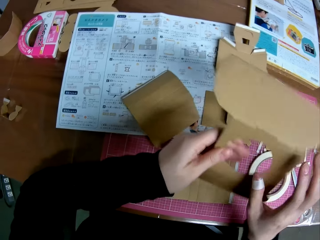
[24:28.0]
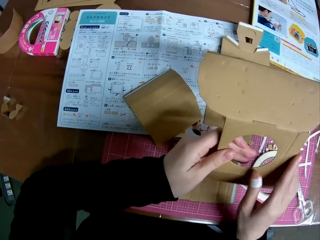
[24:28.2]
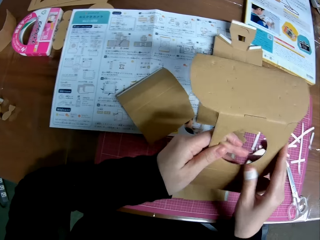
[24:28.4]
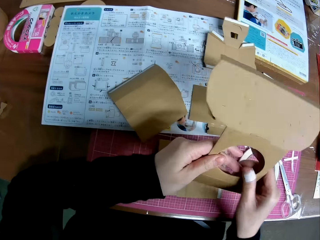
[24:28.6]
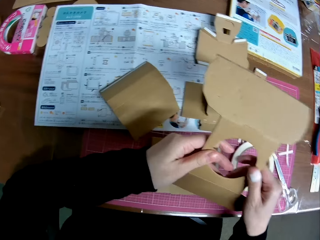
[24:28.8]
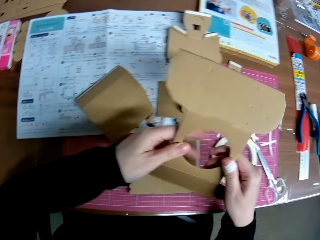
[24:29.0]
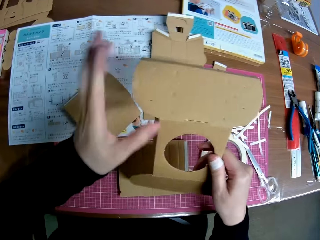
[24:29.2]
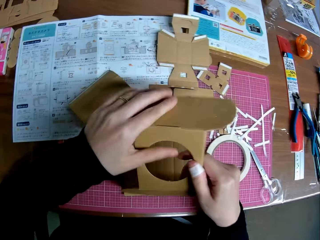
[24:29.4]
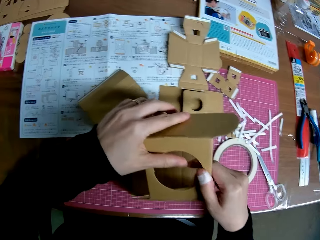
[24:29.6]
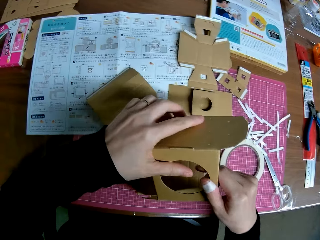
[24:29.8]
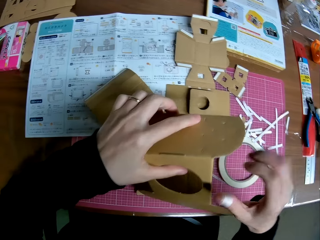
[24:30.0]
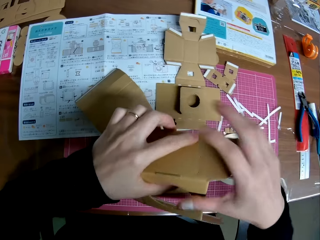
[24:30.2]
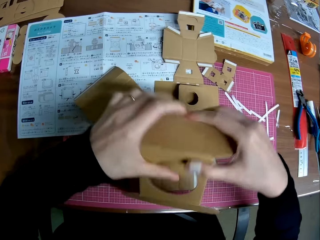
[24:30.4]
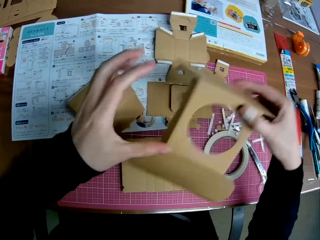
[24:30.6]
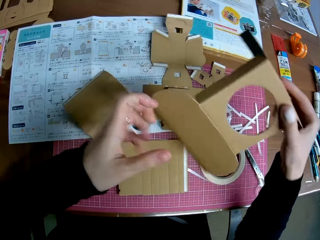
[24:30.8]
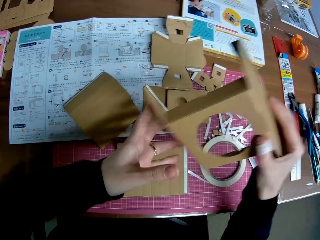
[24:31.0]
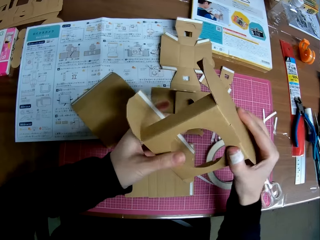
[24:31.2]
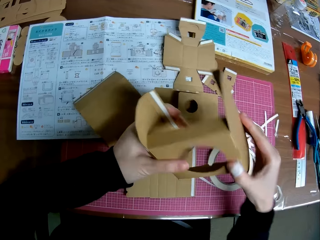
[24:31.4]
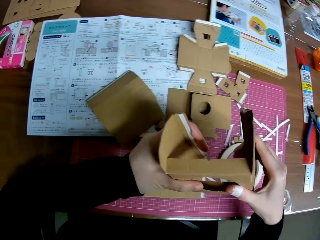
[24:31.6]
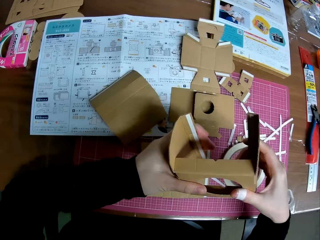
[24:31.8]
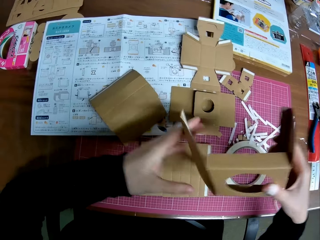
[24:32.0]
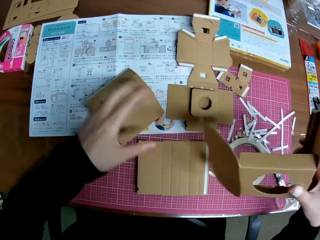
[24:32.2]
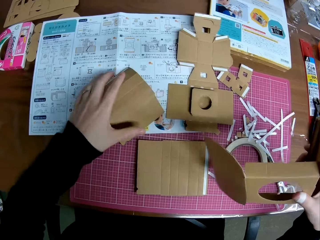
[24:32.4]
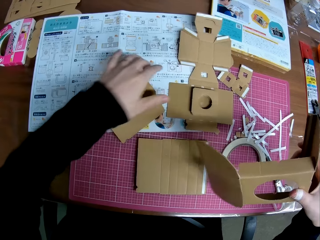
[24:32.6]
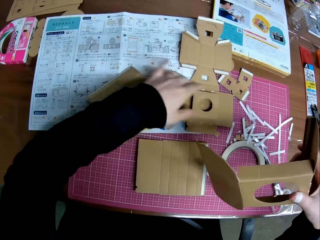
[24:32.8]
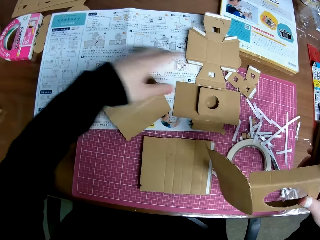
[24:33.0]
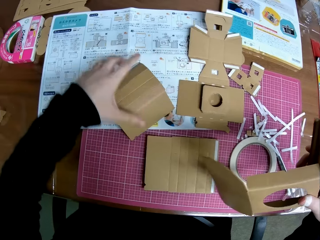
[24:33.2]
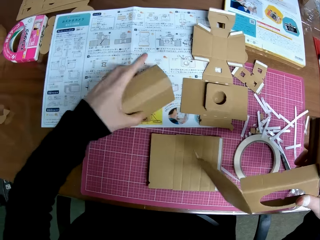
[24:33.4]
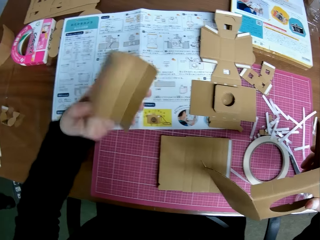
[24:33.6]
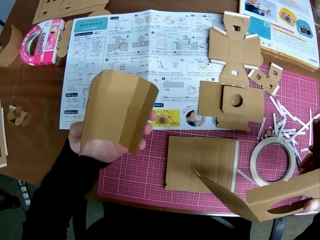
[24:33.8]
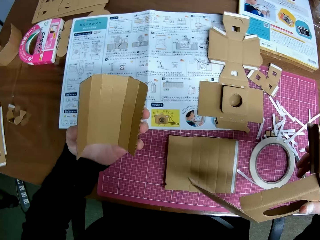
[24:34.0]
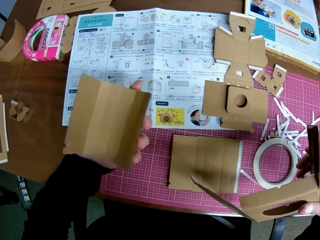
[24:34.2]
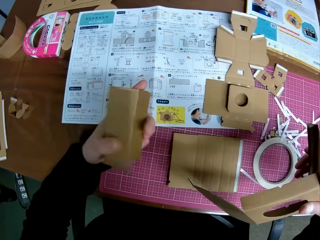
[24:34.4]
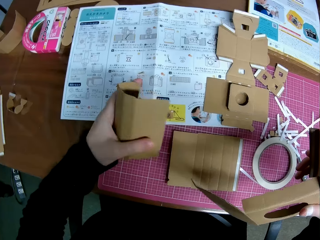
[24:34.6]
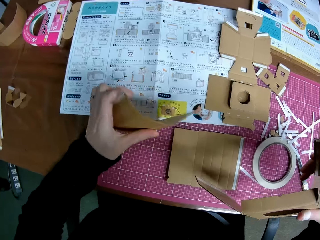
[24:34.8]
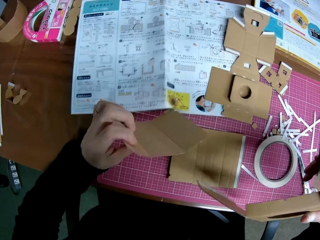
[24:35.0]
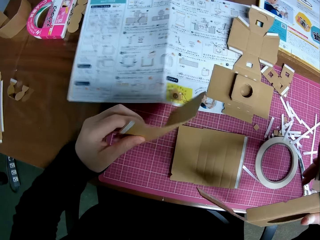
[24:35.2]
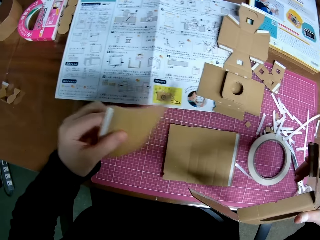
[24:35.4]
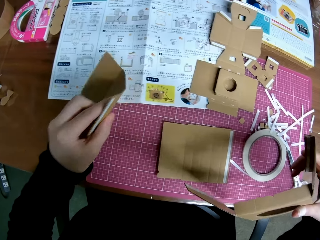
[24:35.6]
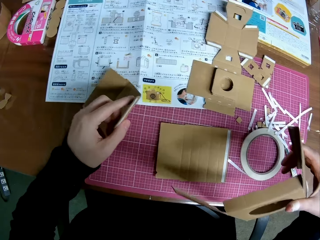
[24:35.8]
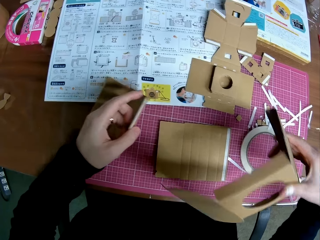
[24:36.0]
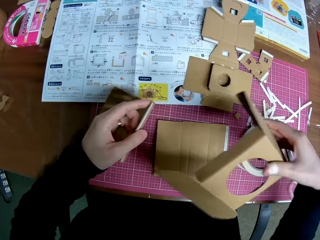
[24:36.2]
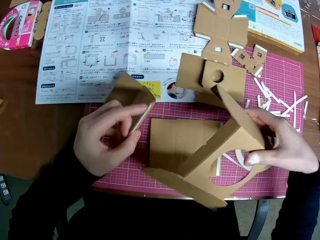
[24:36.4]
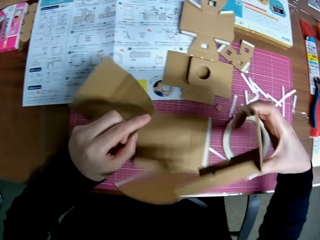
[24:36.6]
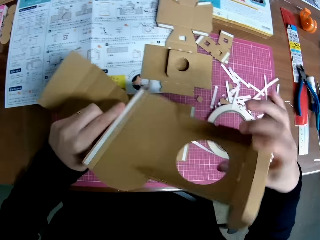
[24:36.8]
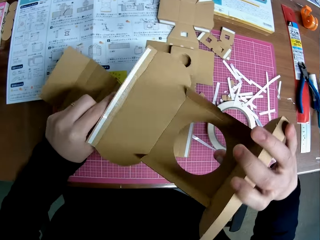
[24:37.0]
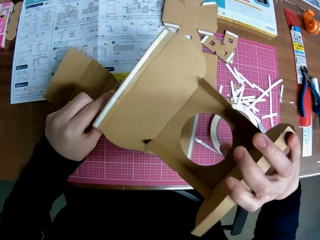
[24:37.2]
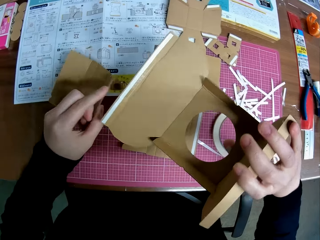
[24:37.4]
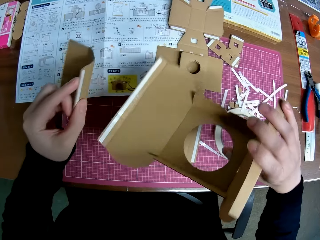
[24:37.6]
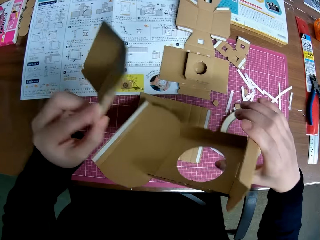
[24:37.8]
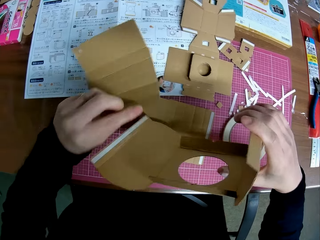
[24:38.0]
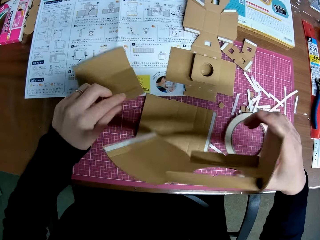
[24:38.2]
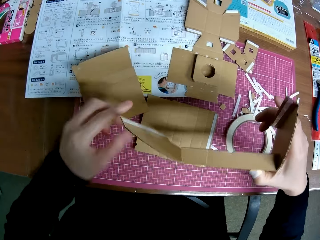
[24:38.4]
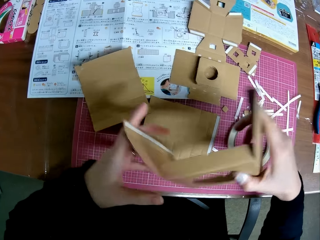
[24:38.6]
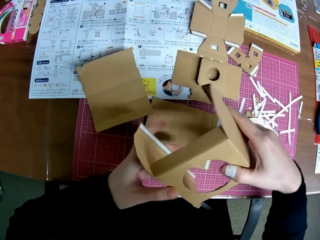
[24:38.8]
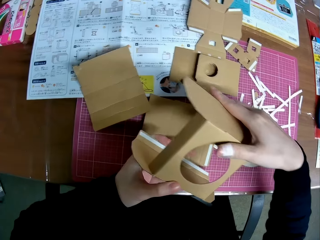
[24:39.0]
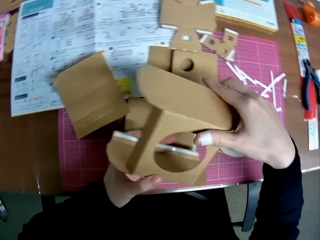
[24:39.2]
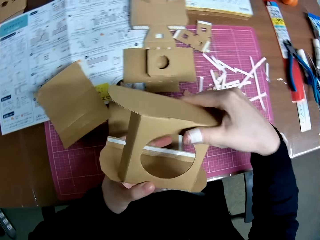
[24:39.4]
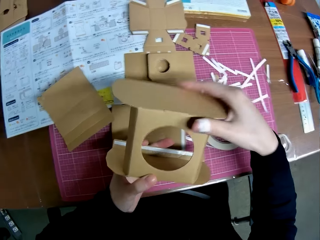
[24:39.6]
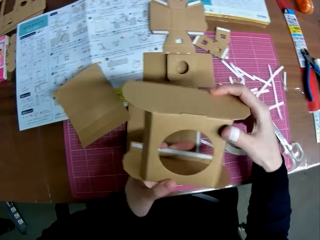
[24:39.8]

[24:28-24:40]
The camera wearer adjusts the carton or cardboard in his hands. He removes a hand from the cardboard. He touches the cardboard. He picks up the carton with his left hand. He turns the cardboard. He turns it again. He lifts the cardboard. He drops the carton on the table. He holds the cardboard. He adjusts the carton in his hand.

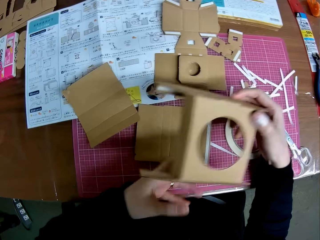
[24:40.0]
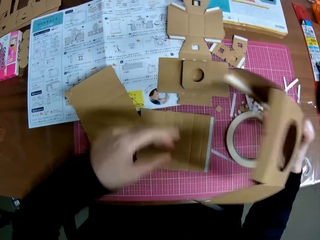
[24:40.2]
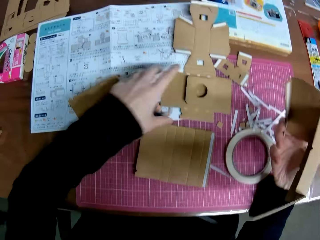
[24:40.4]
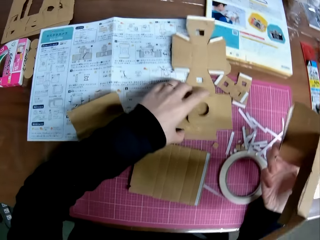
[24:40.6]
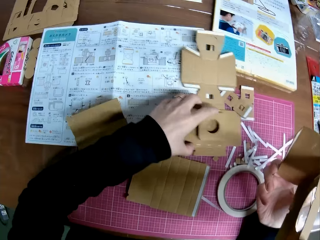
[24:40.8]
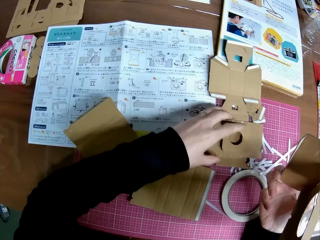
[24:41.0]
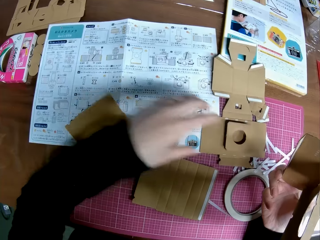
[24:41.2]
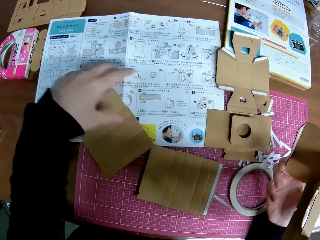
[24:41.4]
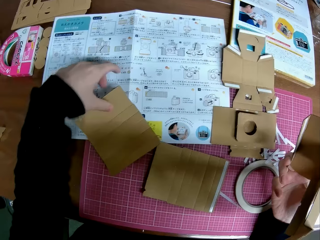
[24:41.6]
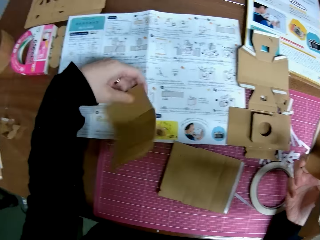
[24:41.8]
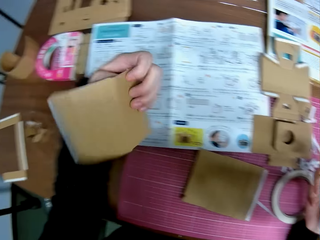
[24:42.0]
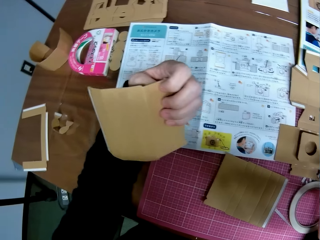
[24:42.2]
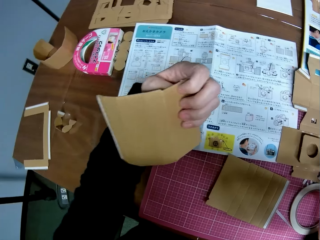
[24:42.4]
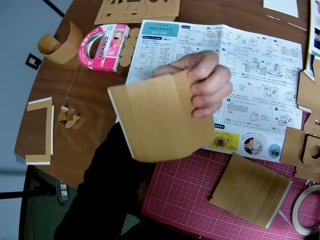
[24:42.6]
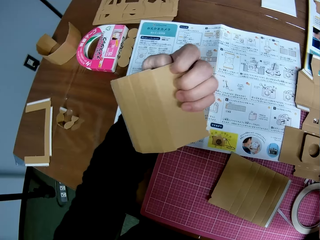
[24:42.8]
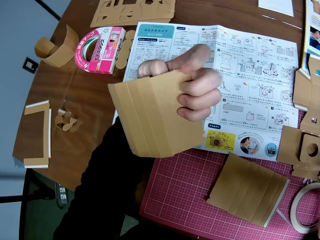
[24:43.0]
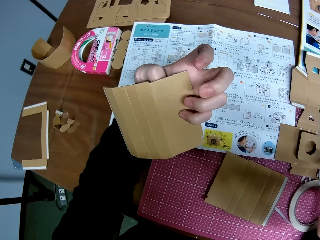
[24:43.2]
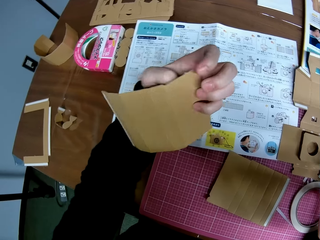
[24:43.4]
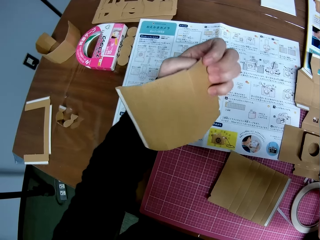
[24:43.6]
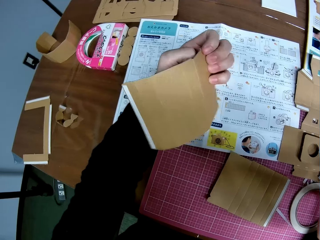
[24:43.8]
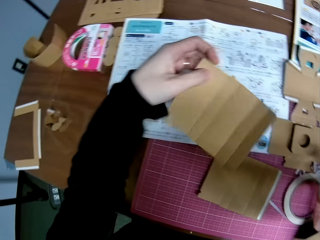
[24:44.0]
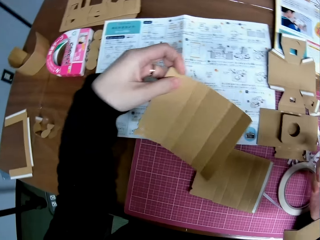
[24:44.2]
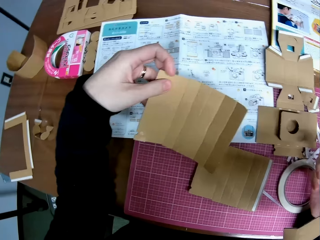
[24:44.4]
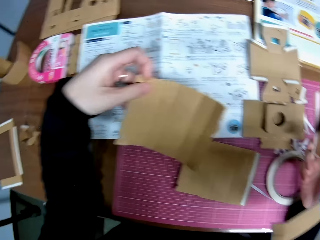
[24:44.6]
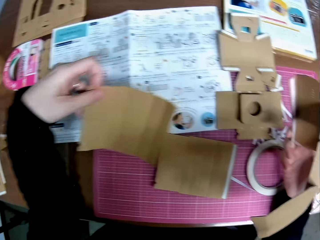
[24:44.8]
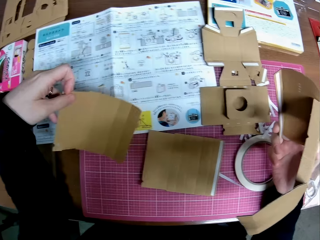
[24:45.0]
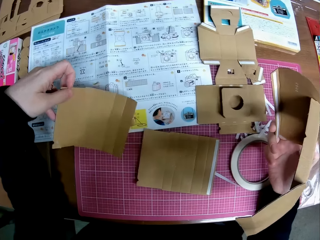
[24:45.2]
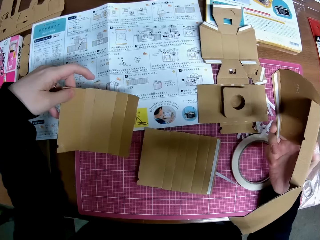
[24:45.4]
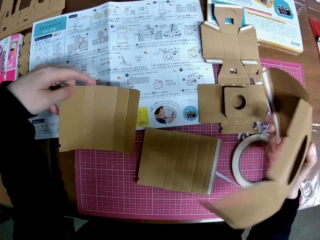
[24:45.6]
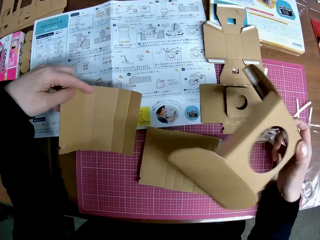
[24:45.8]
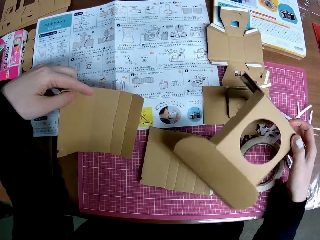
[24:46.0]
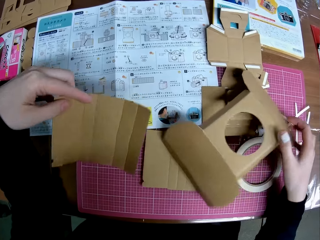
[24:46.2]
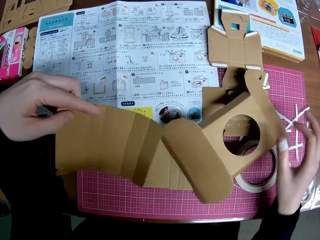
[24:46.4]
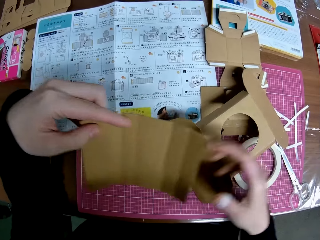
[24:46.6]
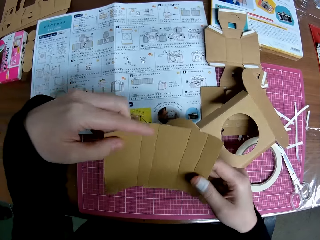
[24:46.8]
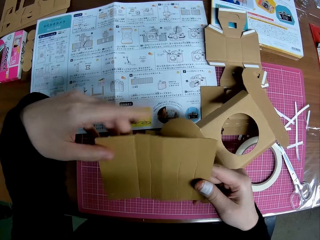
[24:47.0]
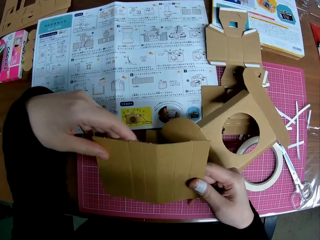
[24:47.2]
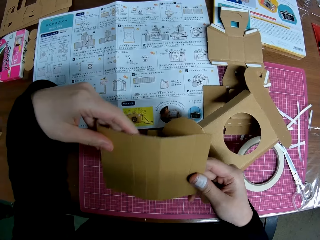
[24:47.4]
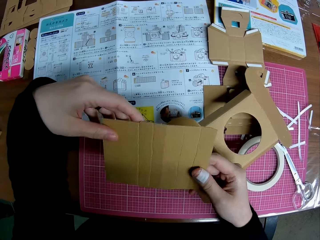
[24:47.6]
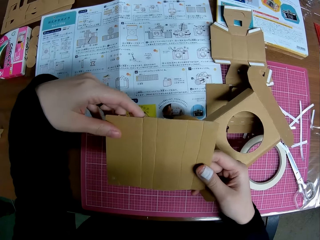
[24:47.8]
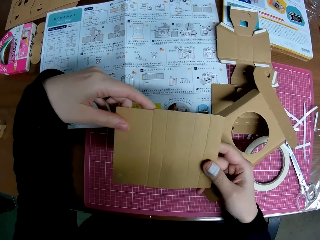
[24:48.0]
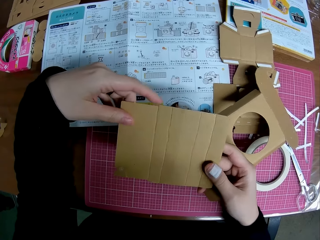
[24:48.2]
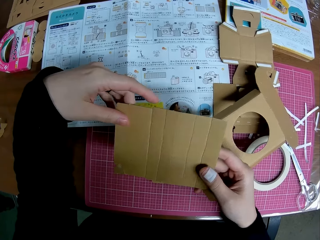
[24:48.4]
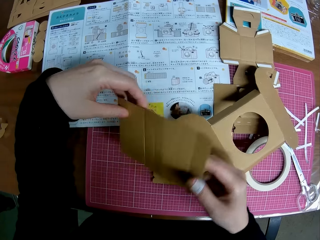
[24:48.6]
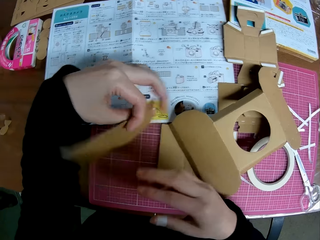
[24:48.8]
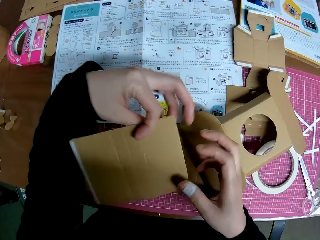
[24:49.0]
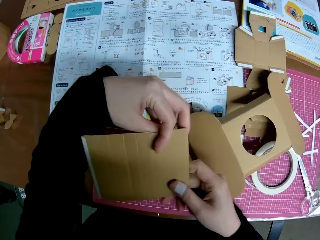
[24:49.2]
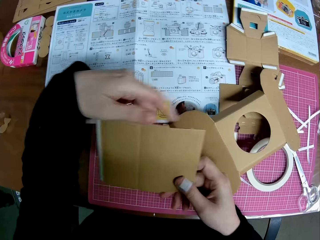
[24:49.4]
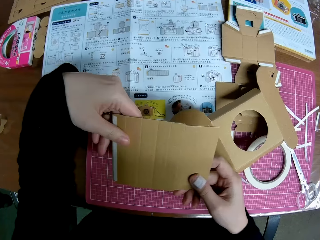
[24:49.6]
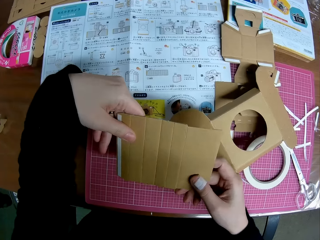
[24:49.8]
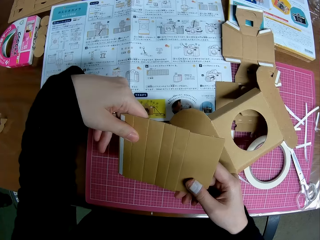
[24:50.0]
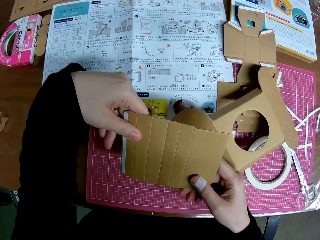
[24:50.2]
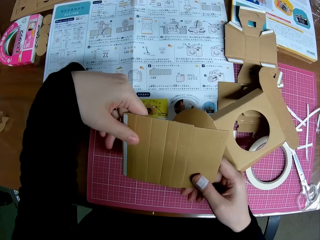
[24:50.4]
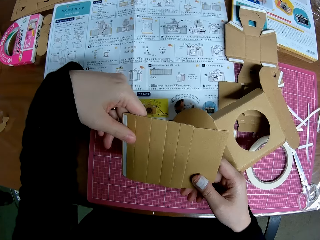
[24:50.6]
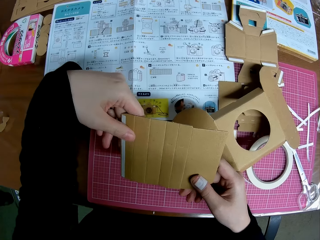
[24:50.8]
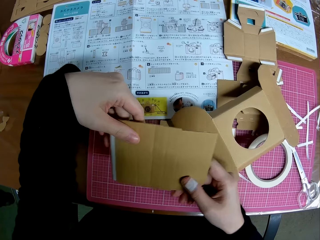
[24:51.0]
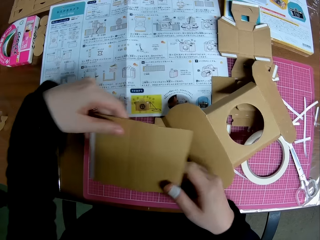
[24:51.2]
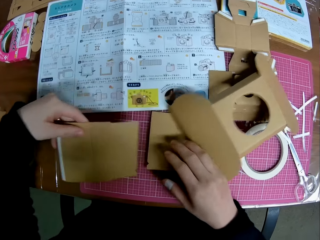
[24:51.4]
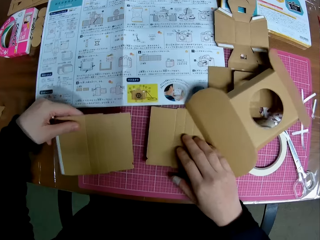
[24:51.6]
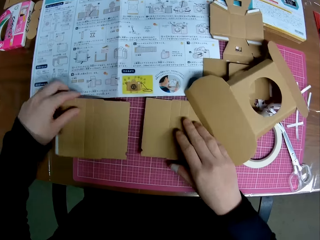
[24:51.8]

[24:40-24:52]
The camera wearer turns the cardboard. He removes a hand from the cardboard. He adjusts the carton on the table with his left hand. He moves the cardboard. He picks up a carton with his left hand. He turns the cardboard. He holds the cardboard with the other hand. He drops the carton in his right hand on the table. He folds the cardboard. He adjusts the carton in his hand. He turns the cardboard. He removes a hand from the cardboard.
